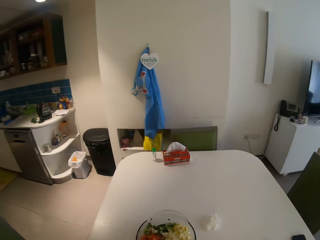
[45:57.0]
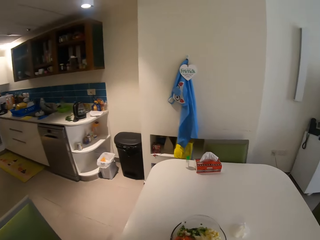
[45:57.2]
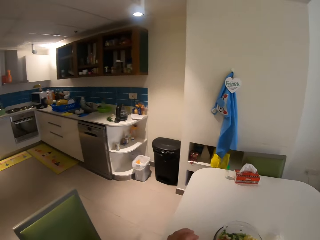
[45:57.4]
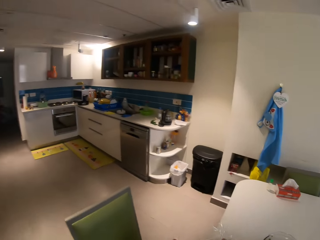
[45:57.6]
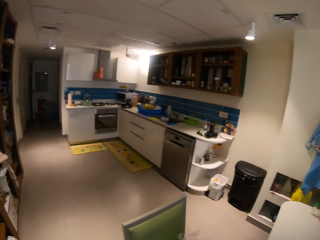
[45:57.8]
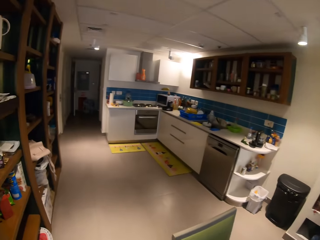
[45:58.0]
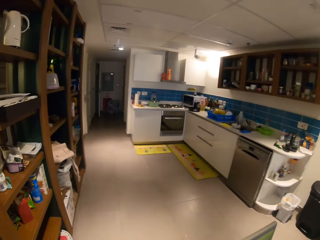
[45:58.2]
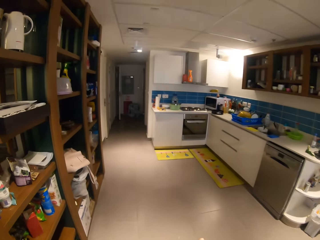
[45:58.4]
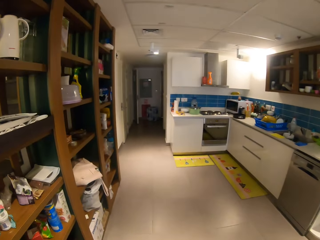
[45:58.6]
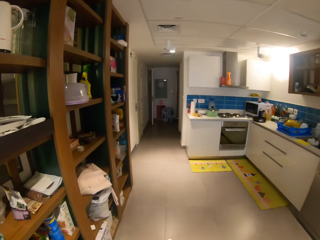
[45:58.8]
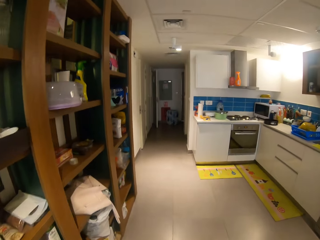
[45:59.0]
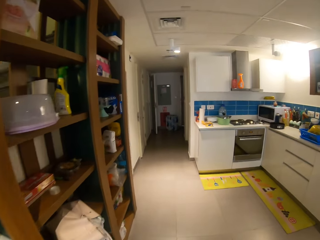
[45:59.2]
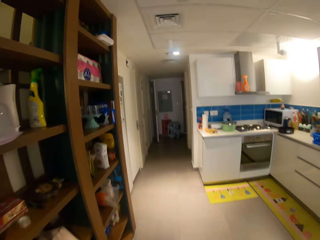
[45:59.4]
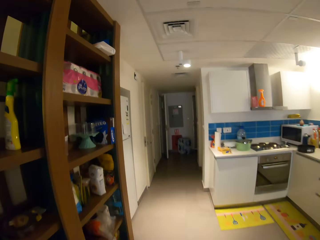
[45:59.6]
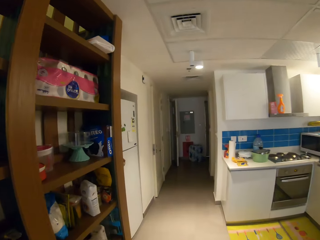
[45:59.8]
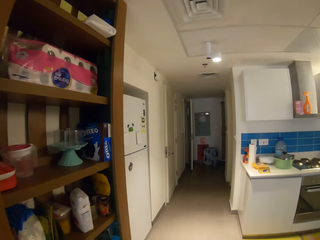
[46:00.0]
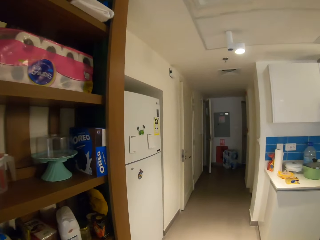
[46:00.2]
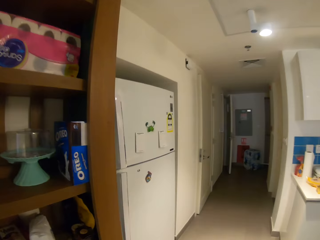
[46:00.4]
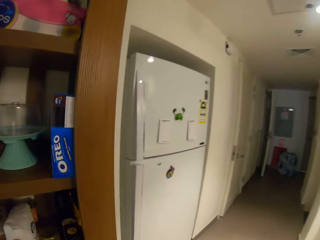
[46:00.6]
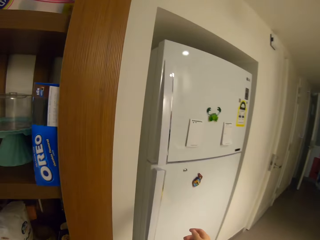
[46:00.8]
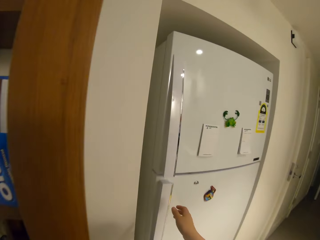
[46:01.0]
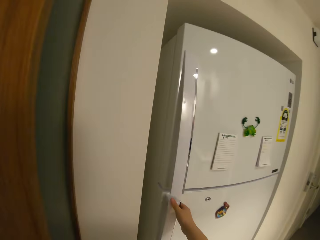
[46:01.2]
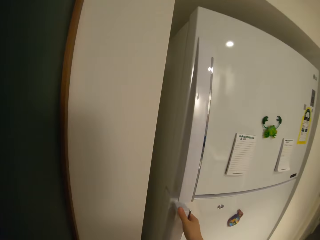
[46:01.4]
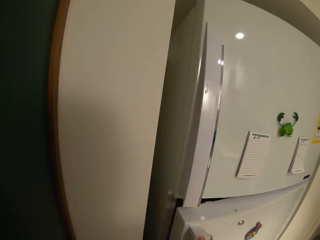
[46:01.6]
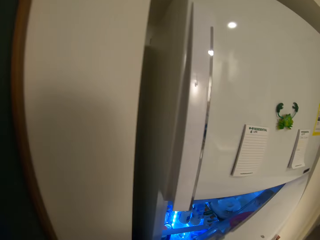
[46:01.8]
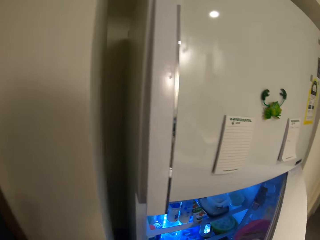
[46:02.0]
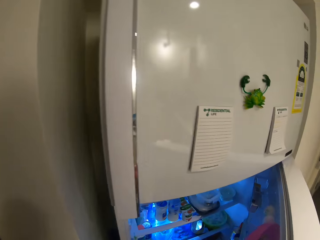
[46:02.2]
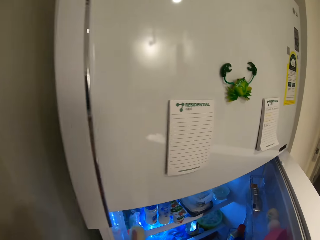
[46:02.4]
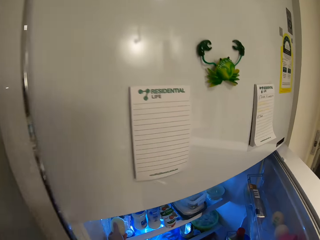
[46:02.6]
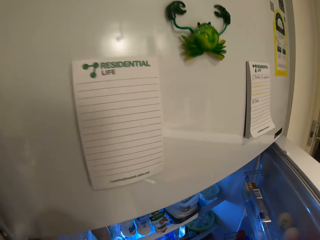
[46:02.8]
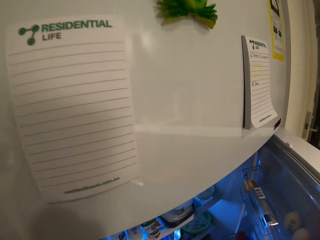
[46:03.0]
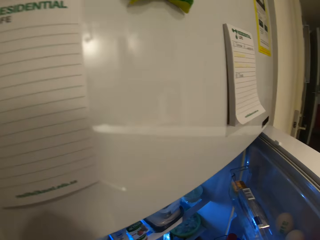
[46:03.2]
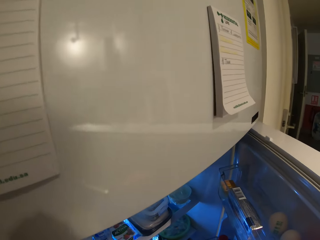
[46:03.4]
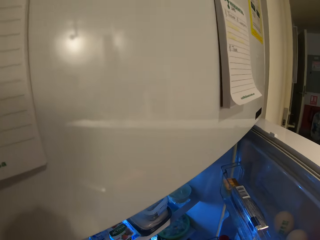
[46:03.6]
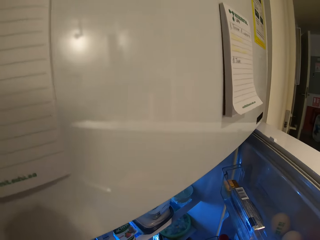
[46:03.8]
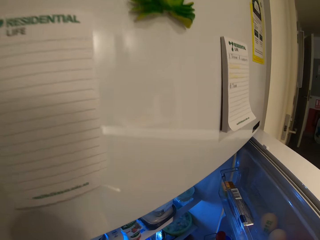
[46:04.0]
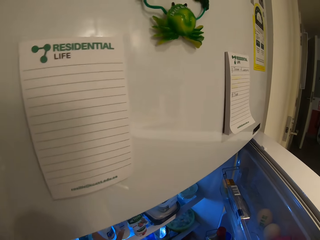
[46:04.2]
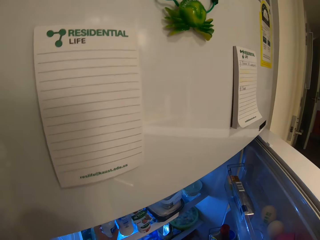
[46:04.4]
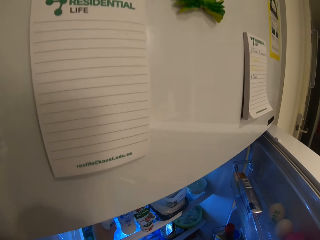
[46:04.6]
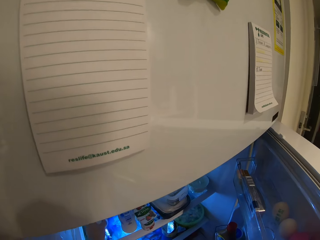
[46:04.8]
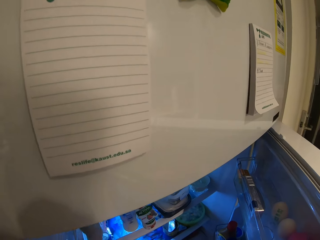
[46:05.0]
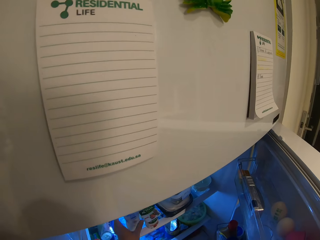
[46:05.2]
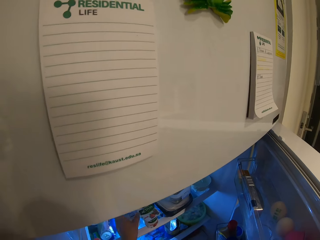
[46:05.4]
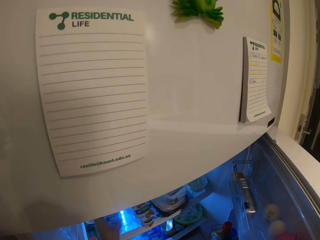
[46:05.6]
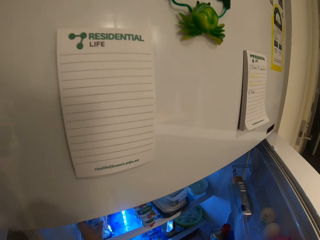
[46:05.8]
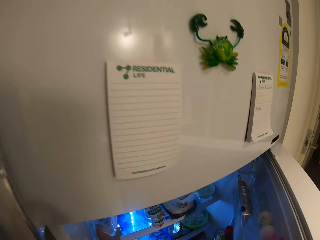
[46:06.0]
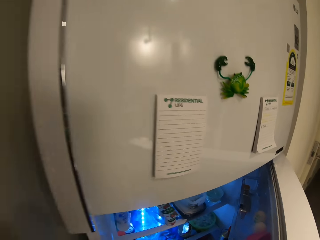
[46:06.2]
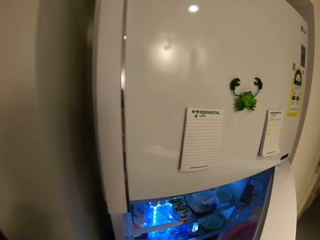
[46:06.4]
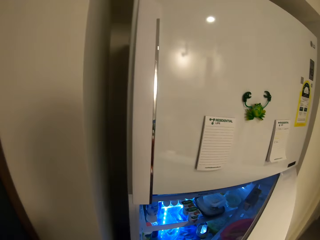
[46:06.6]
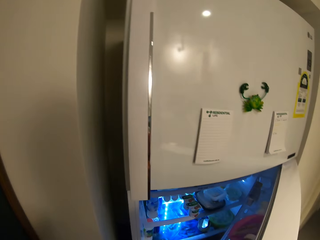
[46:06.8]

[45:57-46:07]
The camera wearer walks towards the fridge. She opens the fridge with her right hand. She puts the potato in the fridge with her left hand. She moves two bottles in the fridge with her left hand.

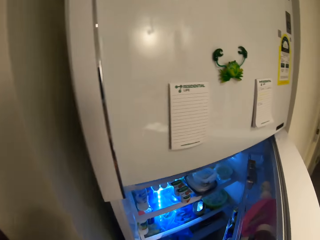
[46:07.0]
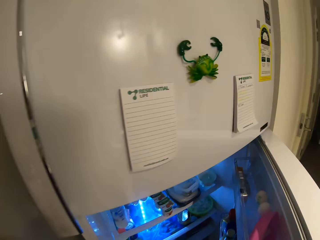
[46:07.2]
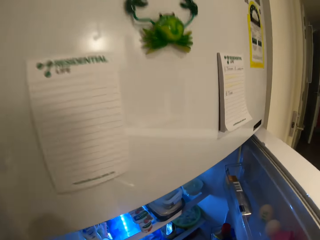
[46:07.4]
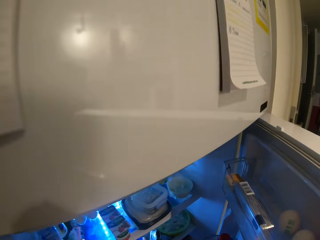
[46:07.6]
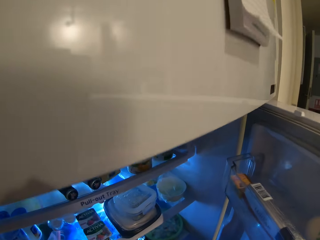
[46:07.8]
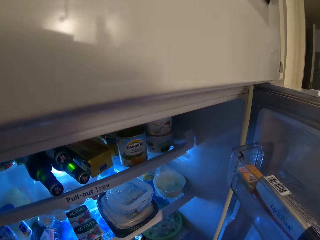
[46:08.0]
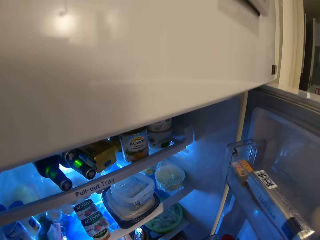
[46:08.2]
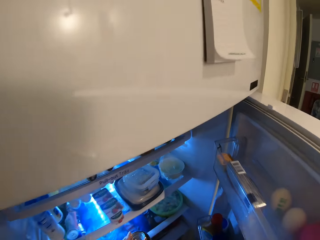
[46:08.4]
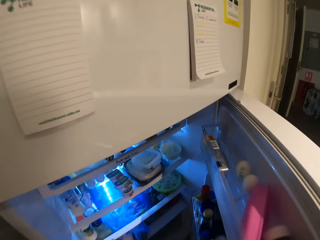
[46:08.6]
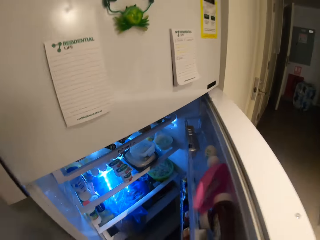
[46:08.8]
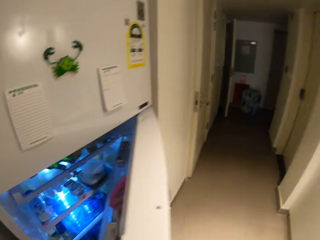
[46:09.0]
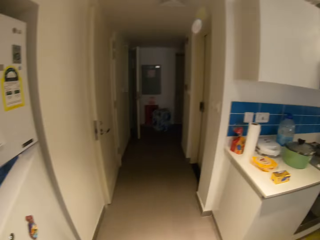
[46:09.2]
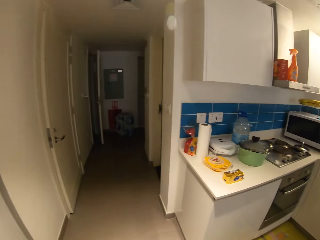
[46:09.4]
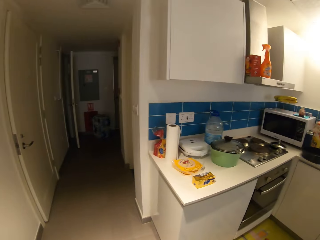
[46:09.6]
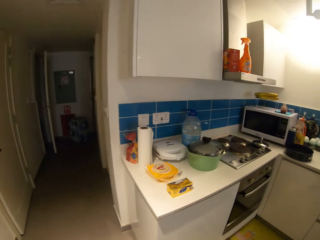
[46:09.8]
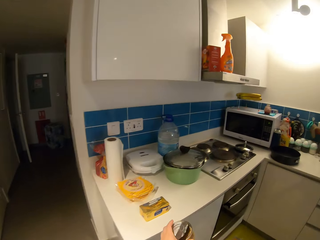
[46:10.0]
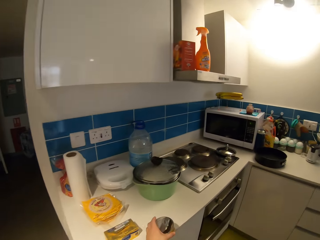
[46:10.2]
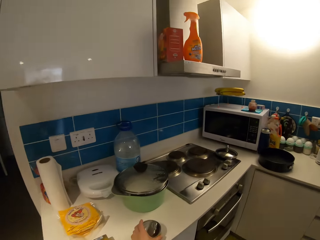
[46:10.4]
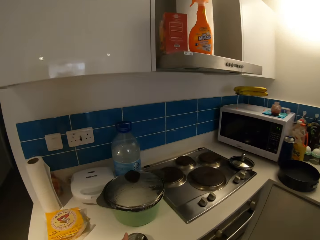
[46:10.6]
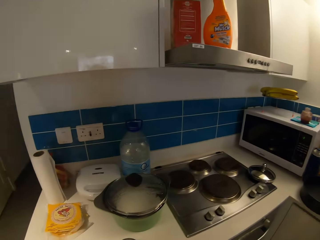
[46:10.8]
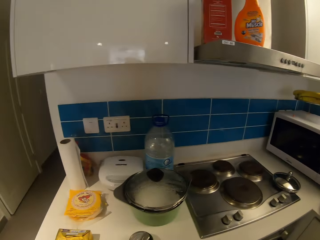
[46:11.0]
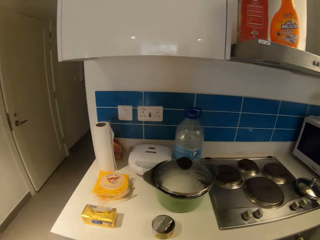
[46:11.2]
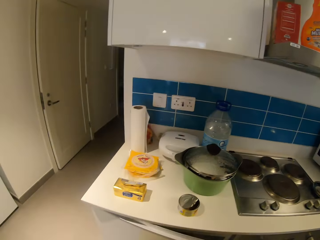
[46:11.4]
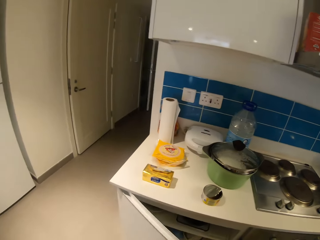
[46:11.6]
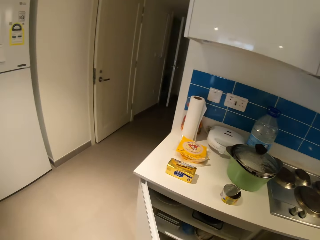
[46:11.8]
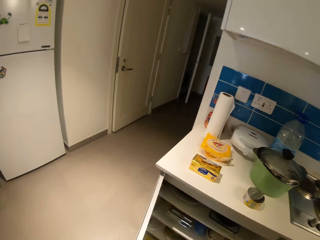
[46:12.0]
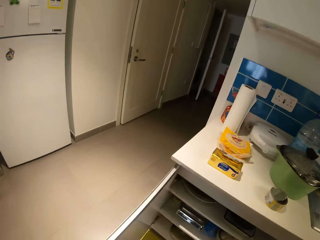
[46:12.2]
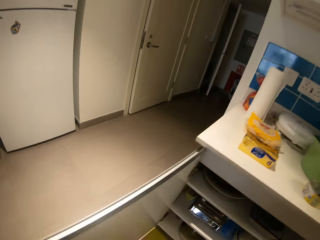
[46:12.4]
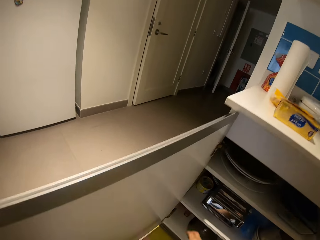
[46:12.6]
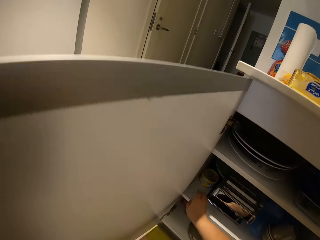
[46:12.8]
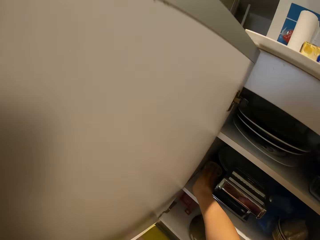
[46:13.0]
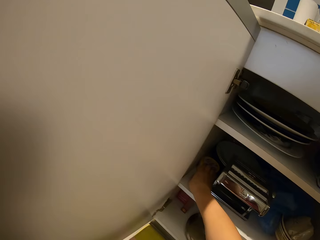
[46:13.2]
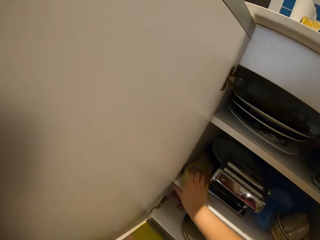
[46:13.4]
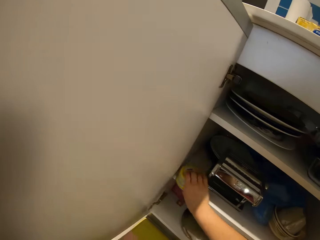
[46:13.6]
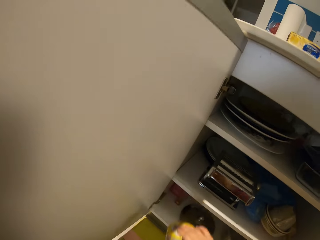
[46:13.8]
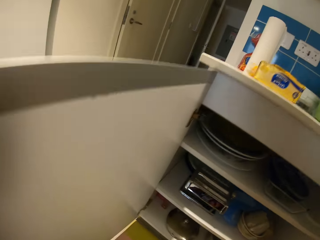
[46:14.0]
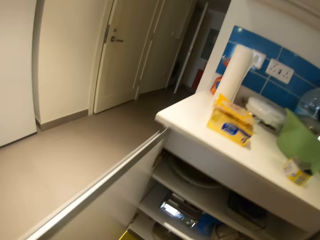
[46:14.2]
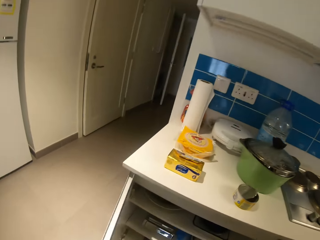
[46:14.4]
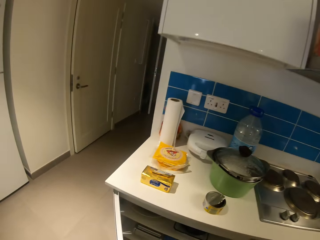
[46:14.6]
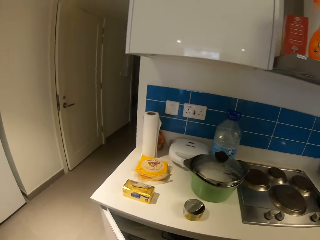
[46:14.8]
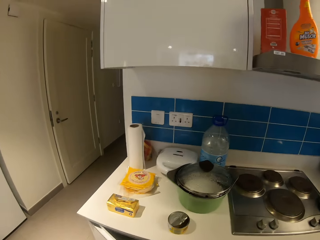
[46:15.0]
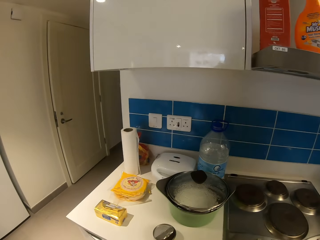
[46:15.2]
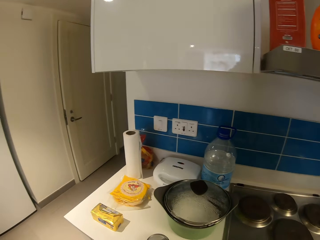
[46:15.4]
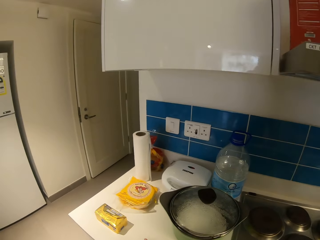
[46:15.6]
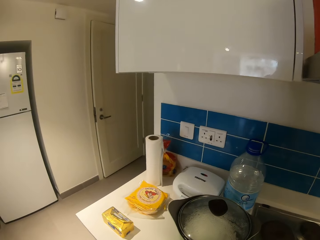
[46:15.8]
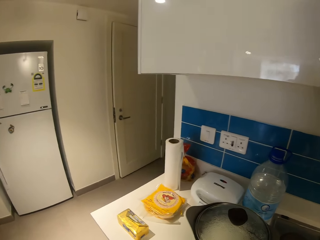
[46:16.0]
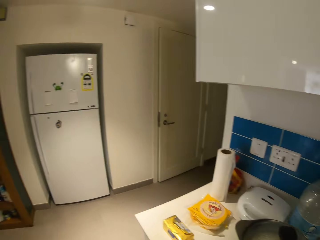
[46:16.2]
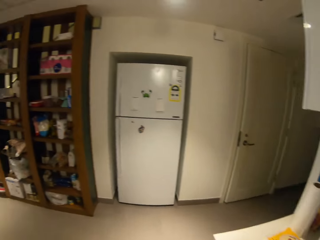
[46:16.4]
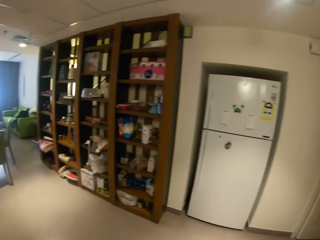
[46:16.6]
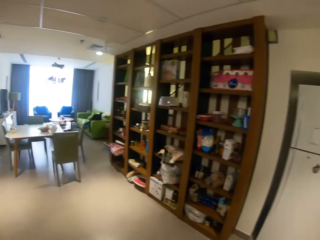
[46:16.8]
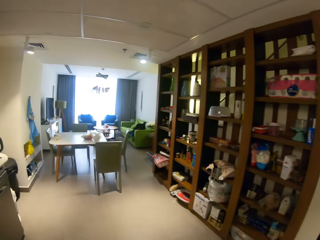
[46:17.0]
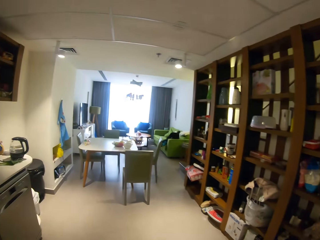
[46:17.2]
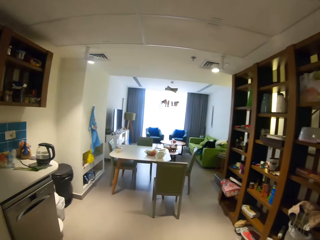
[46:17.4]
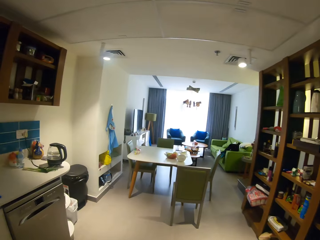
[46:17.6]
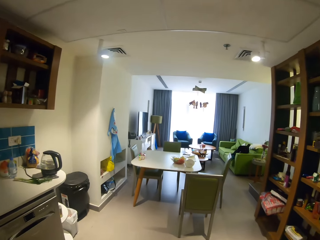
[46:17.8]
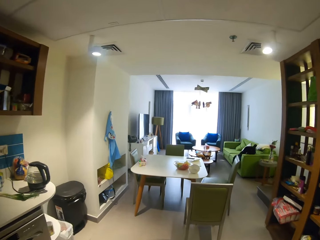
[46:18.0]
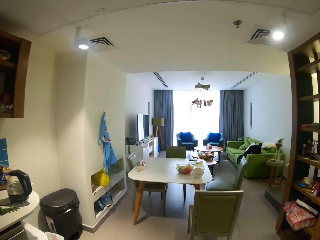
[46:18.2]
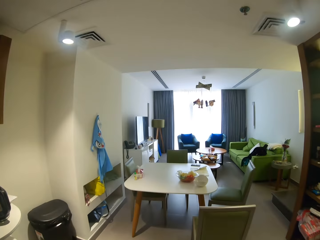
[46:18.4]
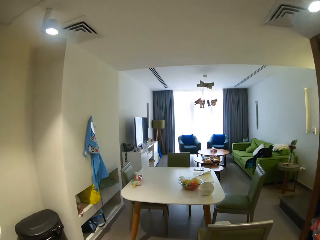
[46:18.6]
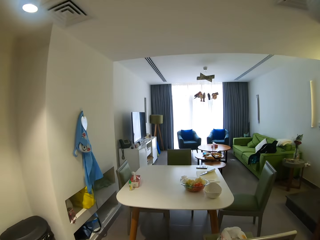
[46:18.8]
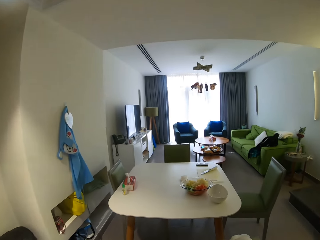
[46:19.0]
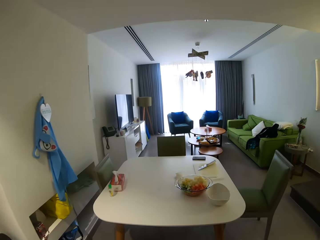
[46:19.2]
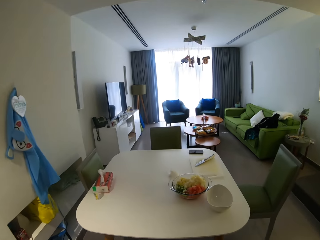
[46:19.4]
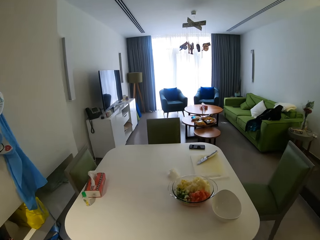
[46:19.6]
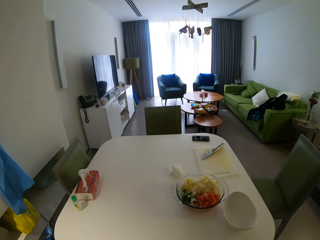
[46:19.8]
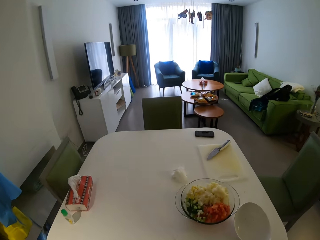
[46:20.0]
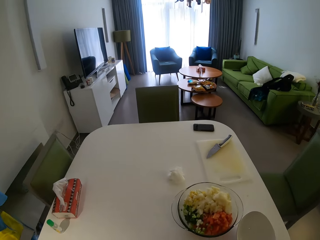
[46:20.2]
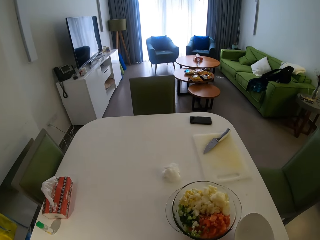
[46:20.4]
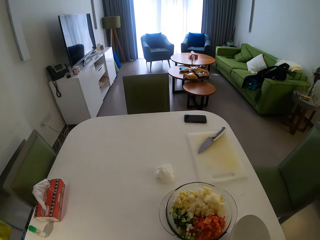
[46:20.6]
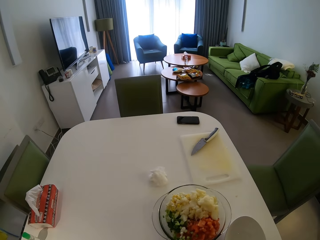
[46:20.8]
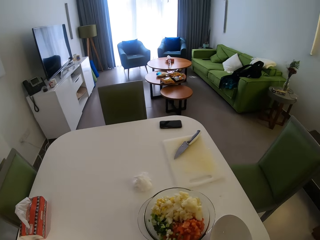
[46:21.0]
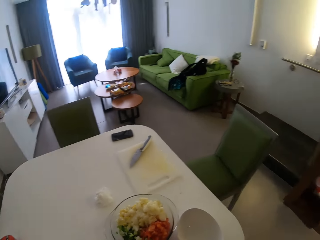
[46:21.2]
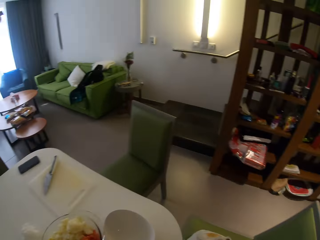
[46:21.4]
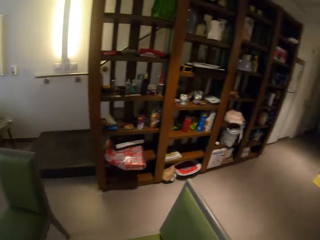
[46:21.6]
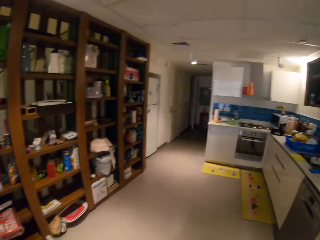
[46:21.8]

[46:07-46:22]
The camera wearer takes a can from the fridge with her left hand. She closes the fridge with her right hand. She puts the can on the counter with her left hand. She opens a shelf with her left hand. She takes a can from the shelf with her left hand. She closes the shelf with her left hand. She moves towards the dining table. She puts the can on the counter with her left hand.
